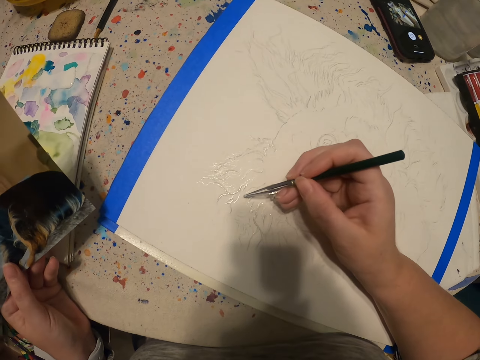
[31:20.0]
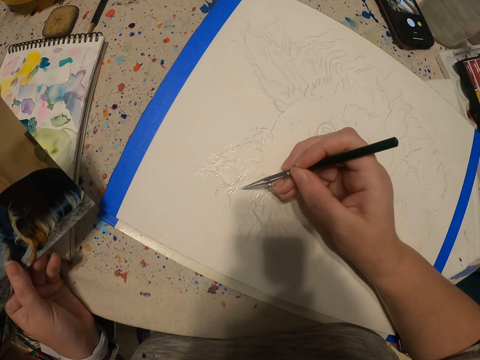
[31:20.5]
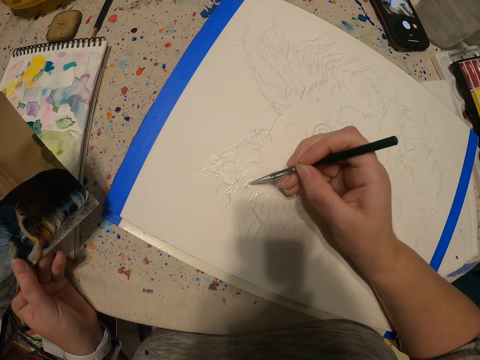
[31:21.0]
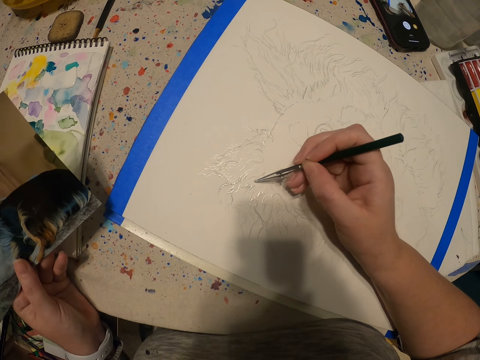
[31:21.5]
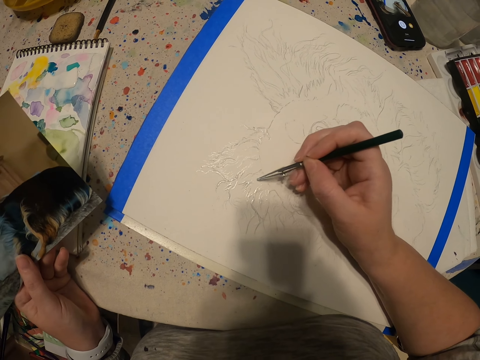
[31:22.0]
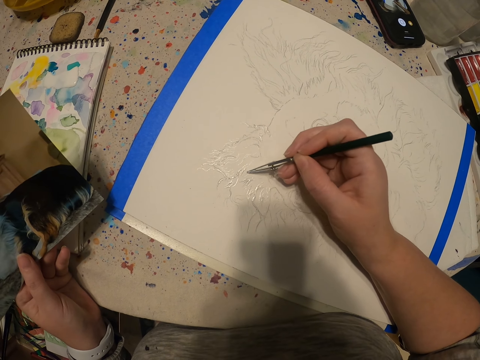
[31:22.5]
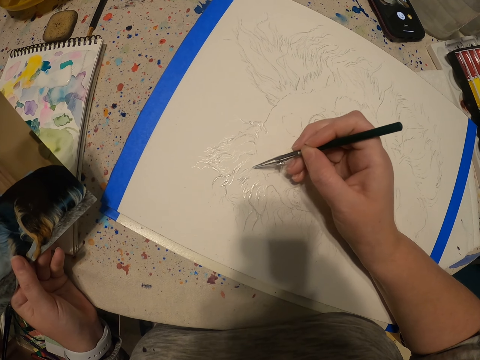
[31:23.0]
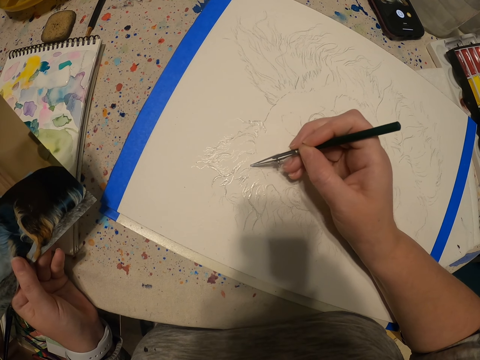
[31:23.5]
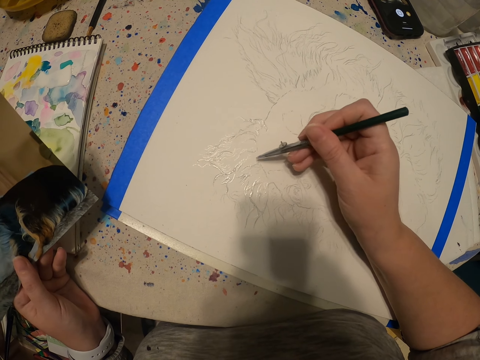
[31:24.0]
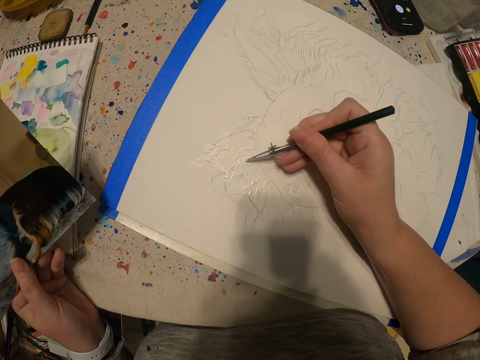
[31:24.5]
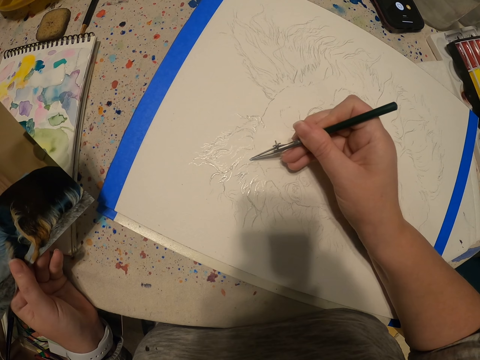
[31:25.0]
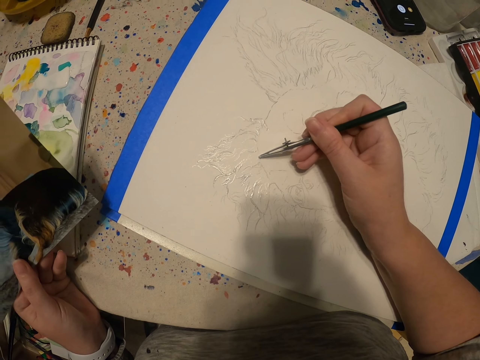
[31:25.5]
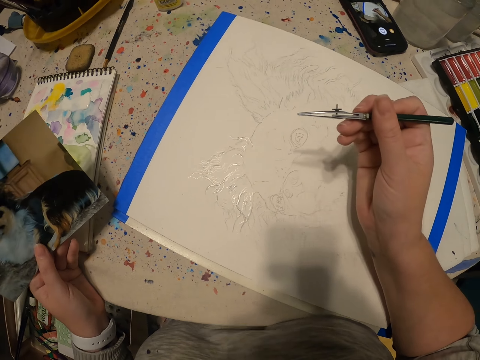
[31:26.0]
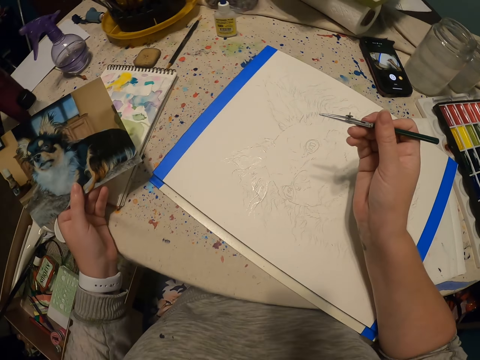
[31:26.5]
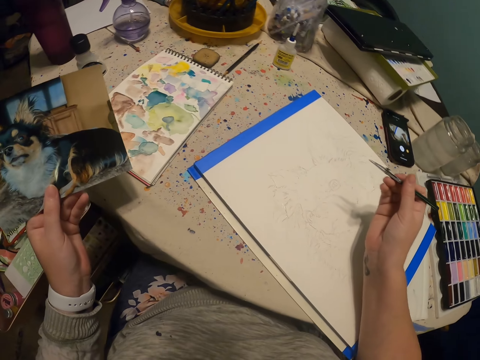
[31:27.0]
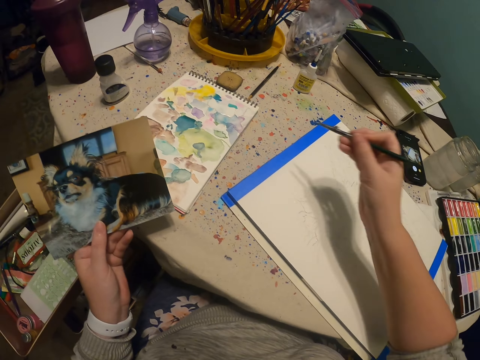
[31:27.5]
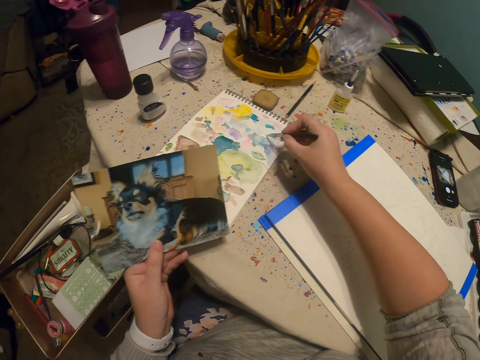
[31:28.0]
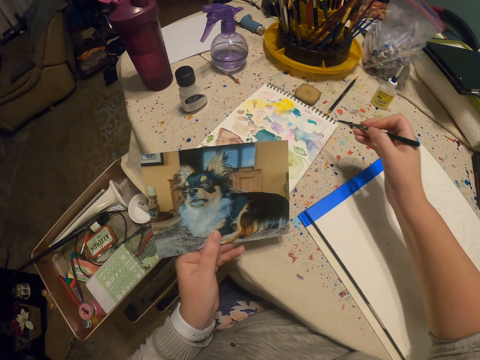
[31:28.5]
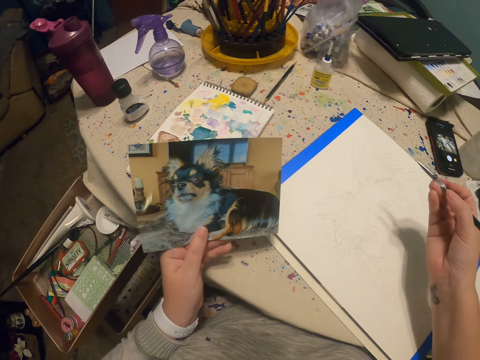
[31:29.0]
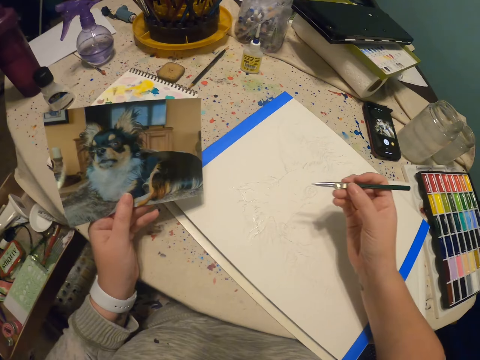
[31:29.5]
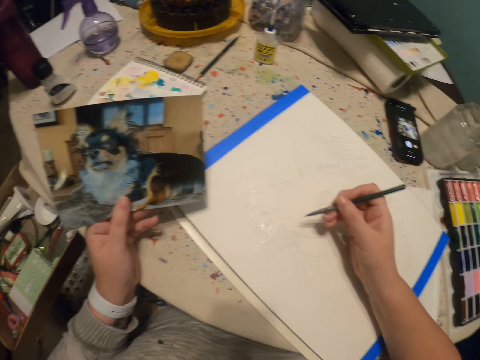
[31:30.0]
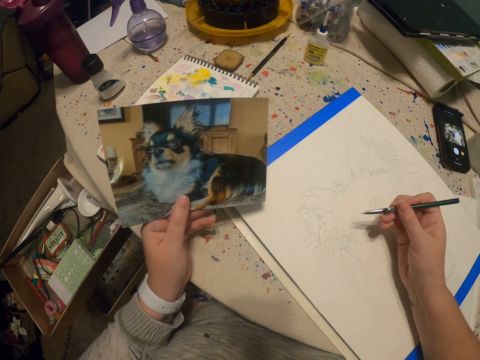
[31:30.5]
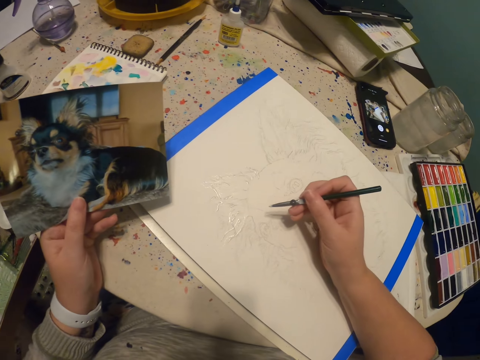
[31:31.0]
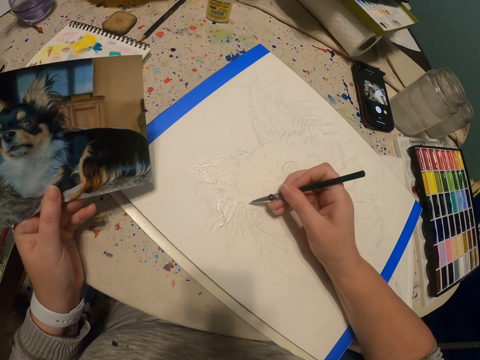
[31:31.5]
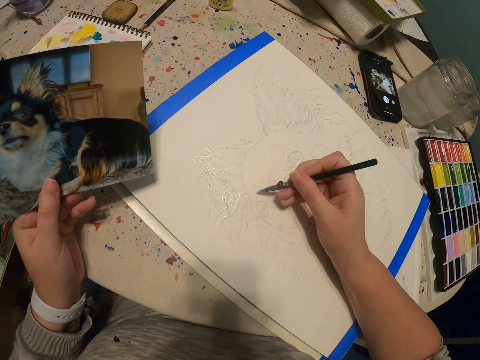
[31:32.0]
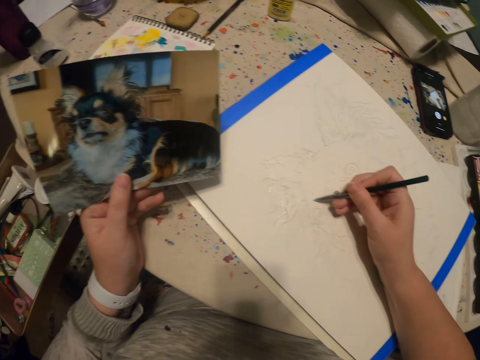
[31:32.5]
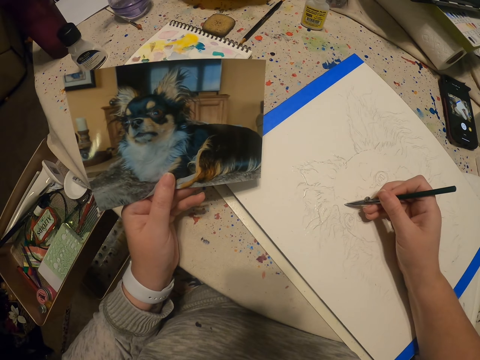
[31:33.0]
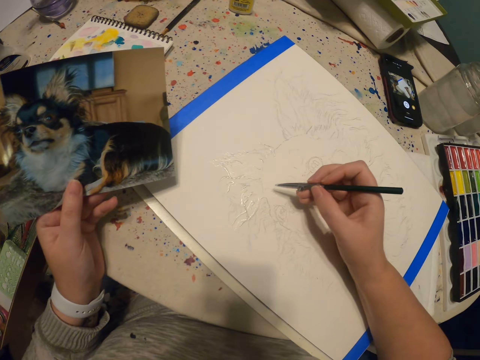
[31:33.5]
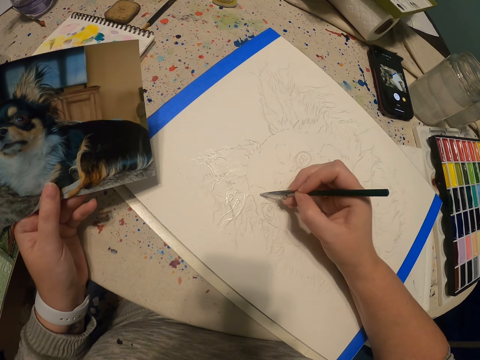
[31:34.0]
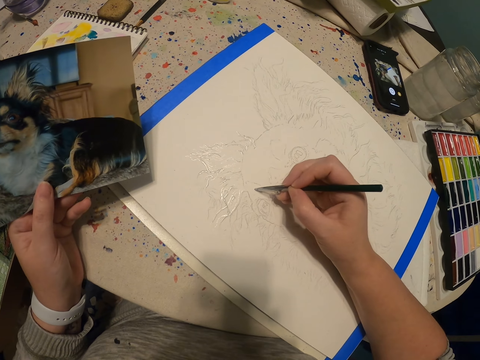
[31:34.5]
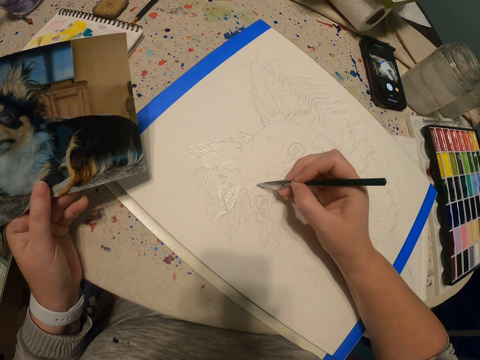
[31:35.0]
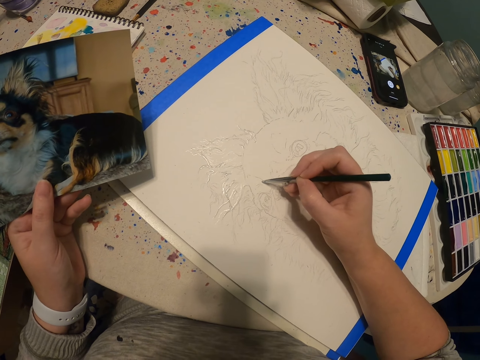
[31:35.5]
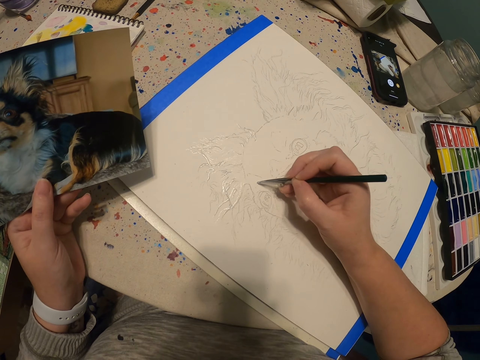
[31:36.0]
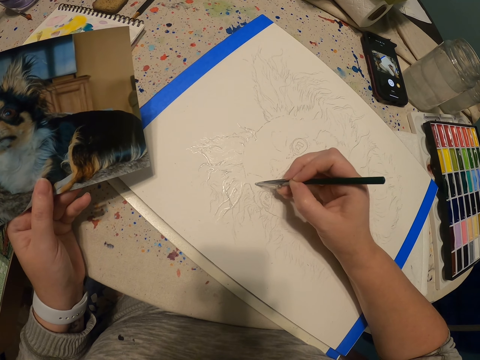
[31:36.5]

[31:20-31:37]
The camera wearer puts a hand on a table. They paint a sketch on a book with a paint pen. They move a hand from the table. They scoop paint on the book with the paint pen. They put a hand on the table. They paint a sketch on the book with the paint pen.

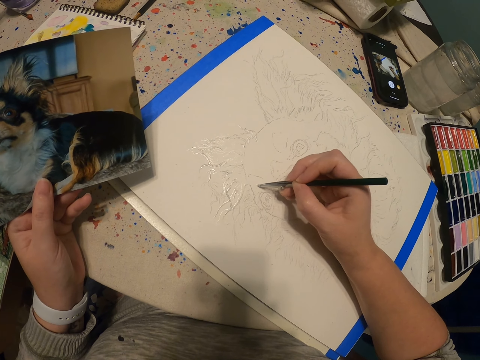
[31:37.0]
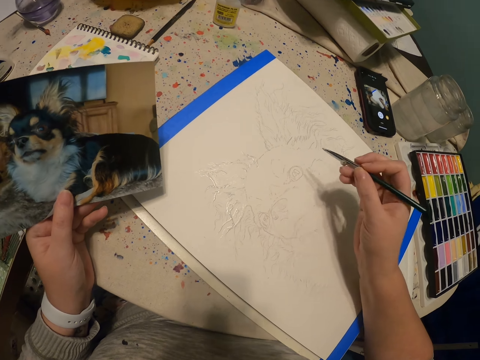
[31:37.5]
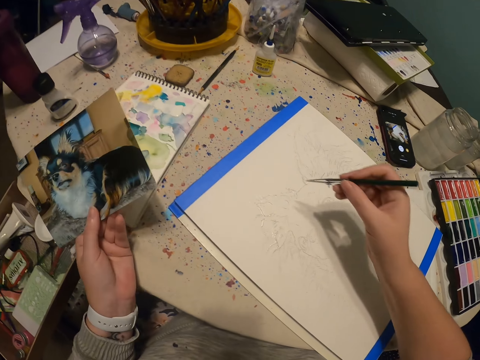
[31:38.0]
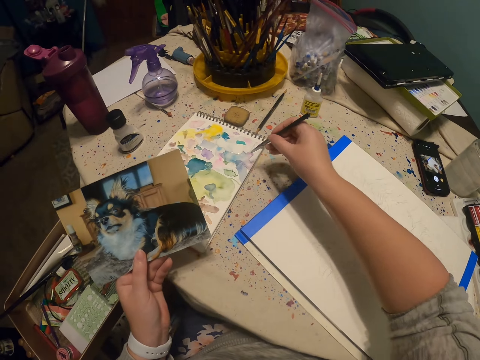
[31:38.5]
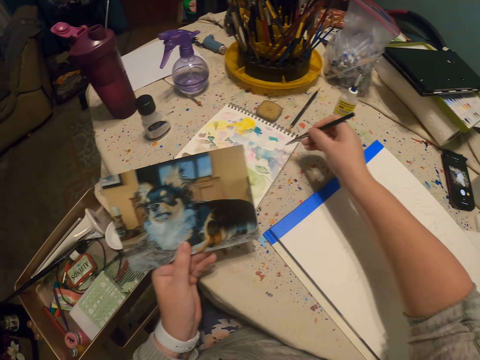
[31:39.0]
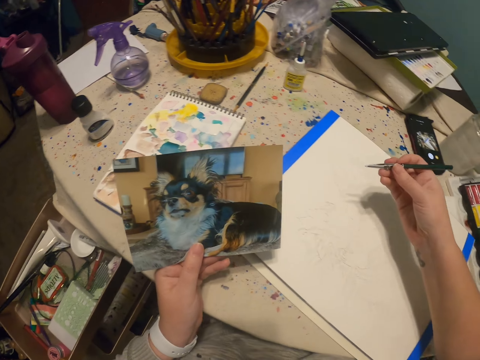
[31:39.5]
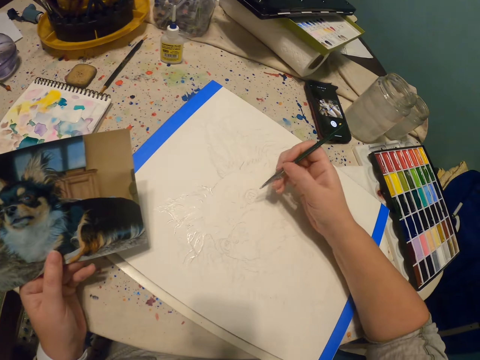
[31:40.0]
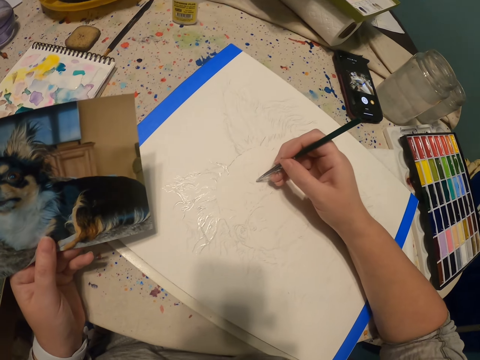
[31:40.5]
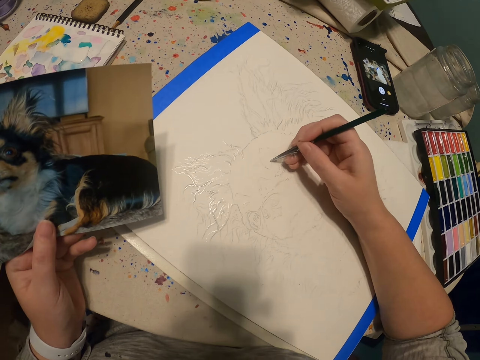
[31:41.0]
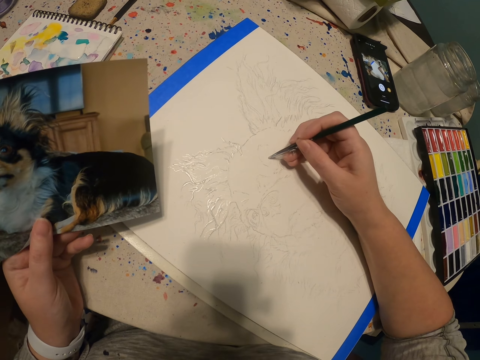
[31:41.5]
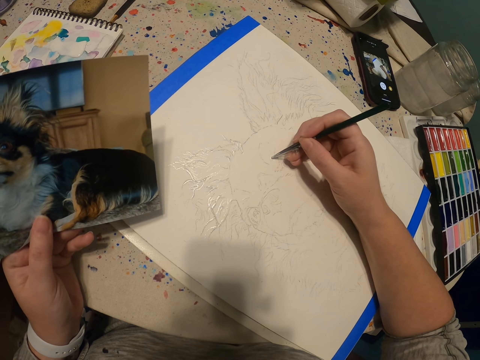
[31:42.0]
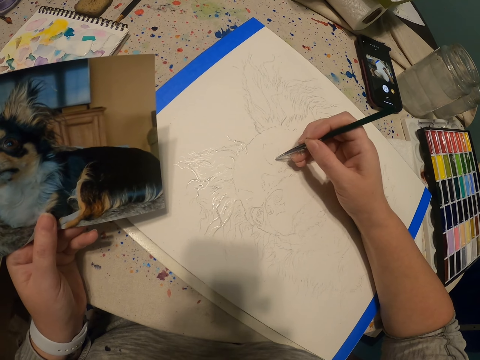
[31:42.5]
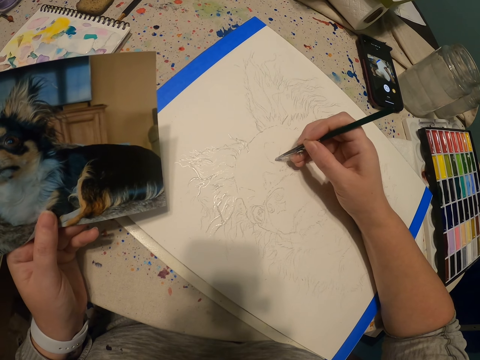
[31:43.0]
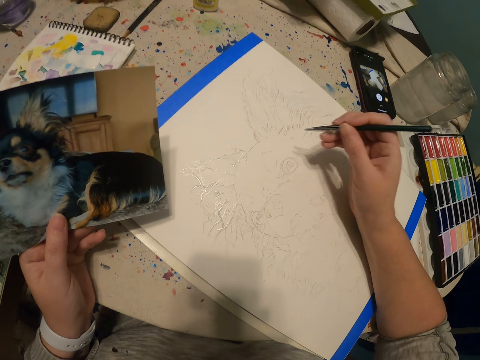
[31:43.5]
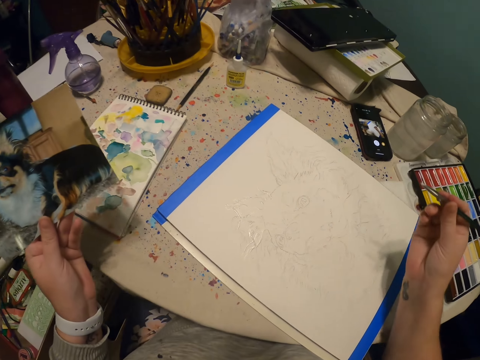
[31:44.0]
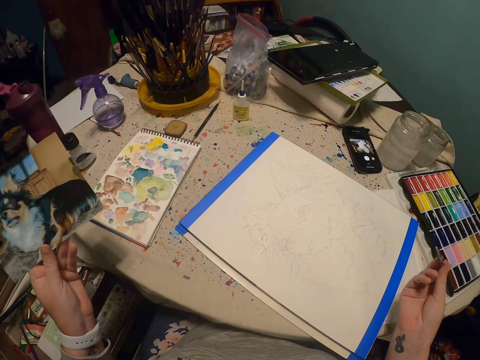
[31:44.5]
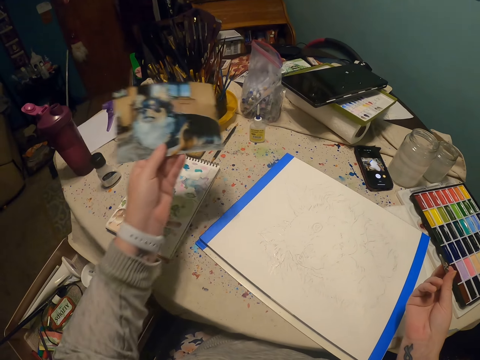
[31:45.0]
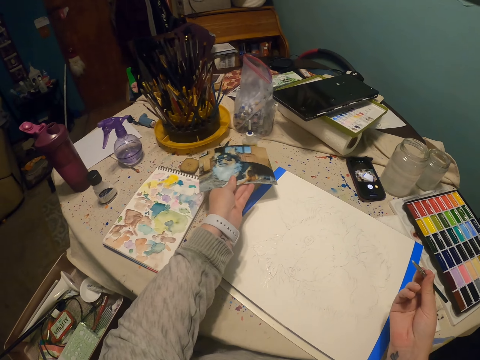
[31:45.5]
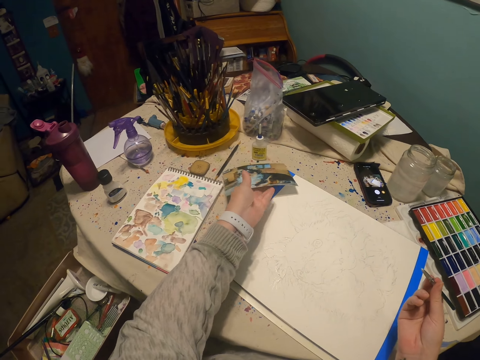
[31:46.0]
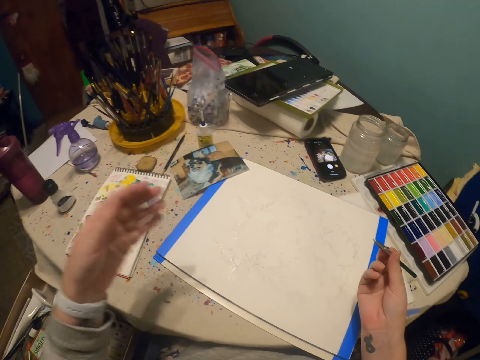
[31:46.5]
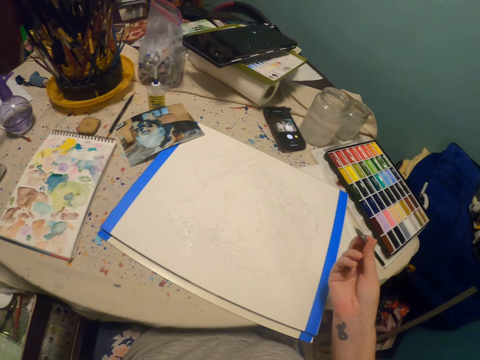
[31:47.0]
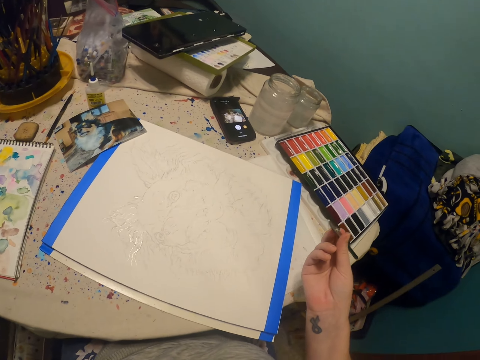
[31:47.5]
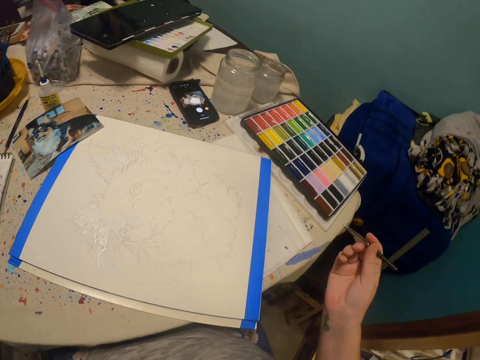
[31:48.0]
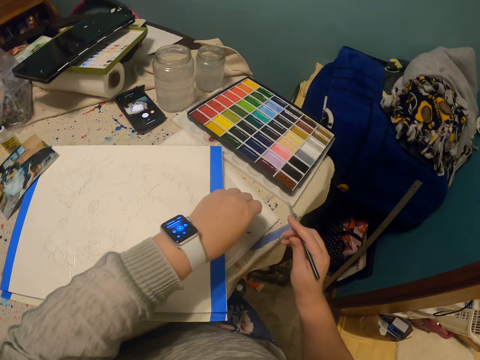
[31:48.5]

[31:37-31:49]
The camera wearer moves a hand from a table. They scoop paint on a book with a paint pen. They put a hand on the table. They paint a sketch on the book with the paint pen. They move a hand from the table. They put down a portrait of a dog on the table.
